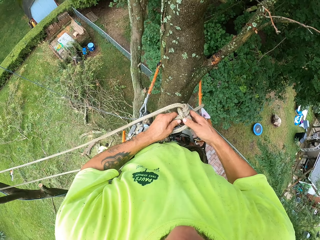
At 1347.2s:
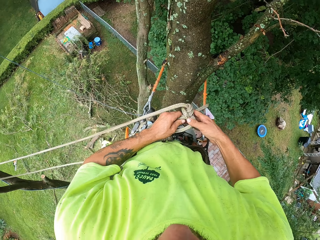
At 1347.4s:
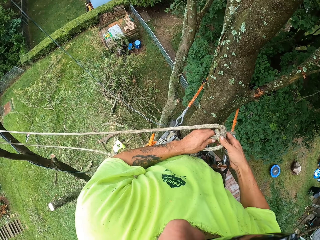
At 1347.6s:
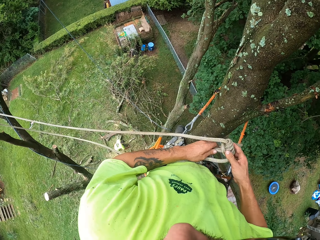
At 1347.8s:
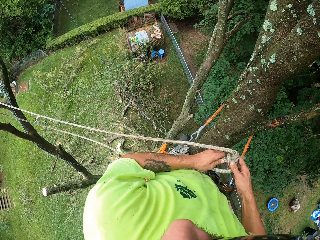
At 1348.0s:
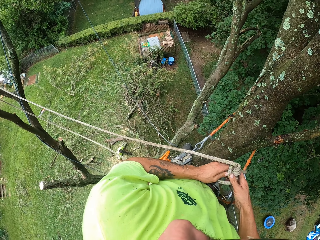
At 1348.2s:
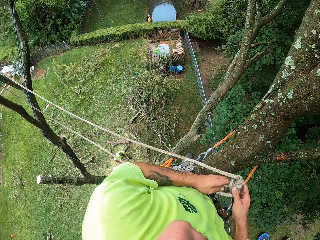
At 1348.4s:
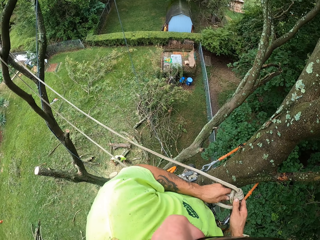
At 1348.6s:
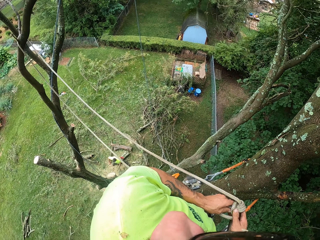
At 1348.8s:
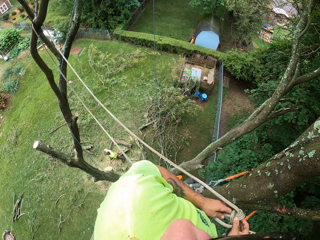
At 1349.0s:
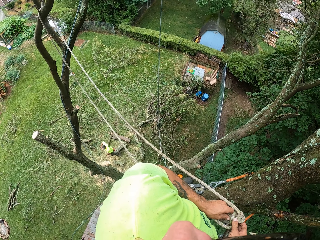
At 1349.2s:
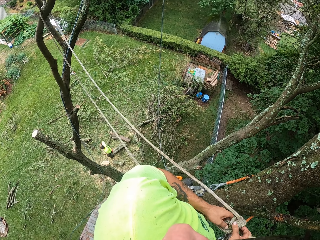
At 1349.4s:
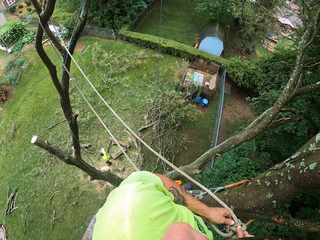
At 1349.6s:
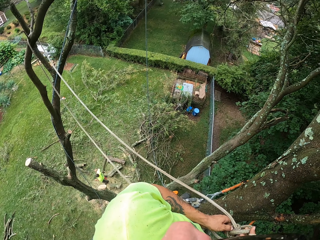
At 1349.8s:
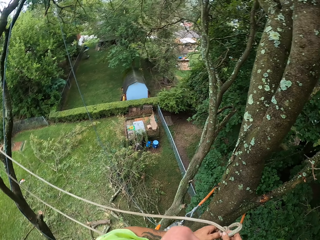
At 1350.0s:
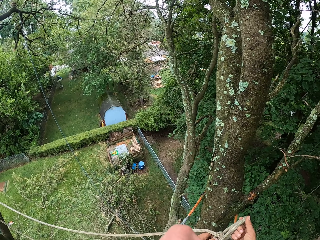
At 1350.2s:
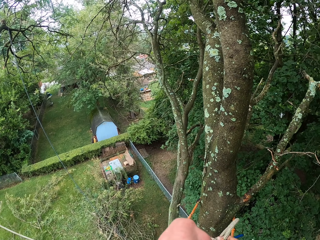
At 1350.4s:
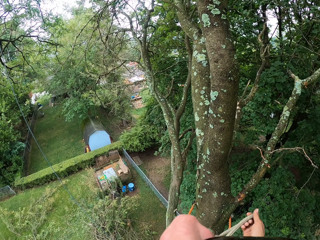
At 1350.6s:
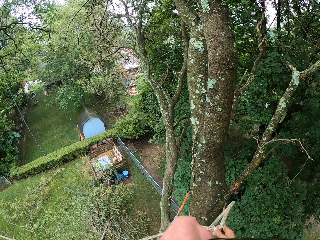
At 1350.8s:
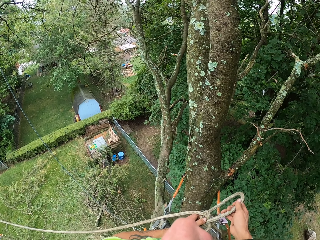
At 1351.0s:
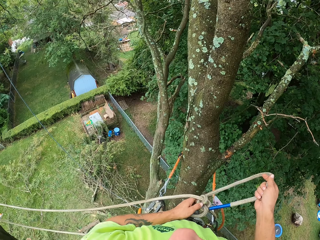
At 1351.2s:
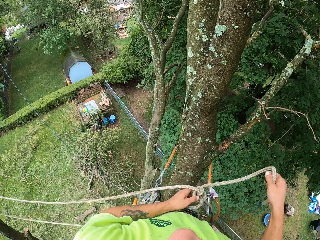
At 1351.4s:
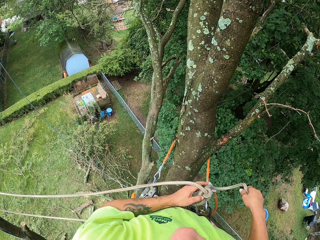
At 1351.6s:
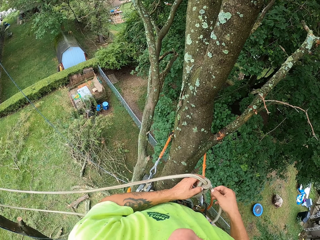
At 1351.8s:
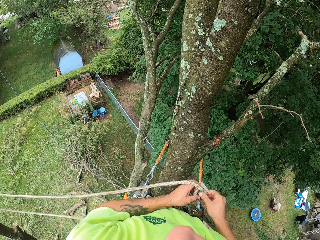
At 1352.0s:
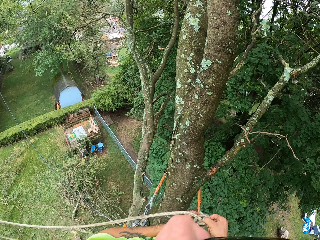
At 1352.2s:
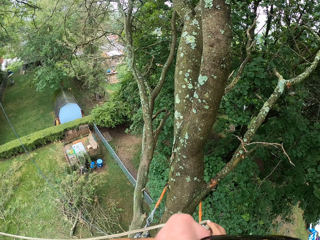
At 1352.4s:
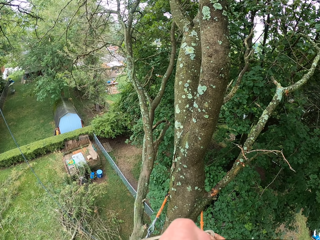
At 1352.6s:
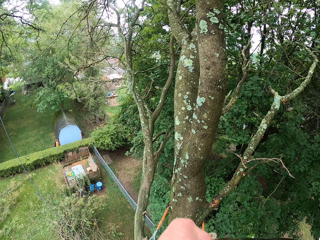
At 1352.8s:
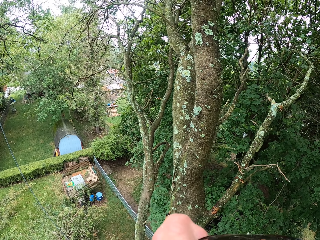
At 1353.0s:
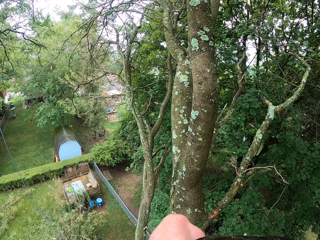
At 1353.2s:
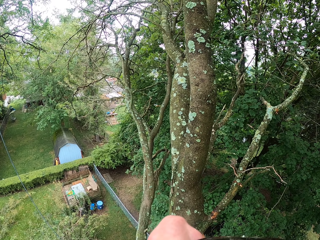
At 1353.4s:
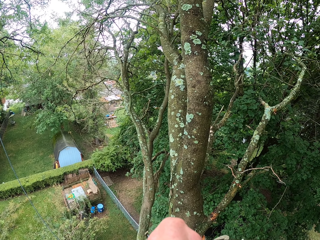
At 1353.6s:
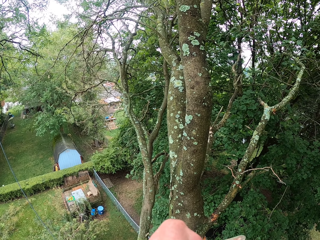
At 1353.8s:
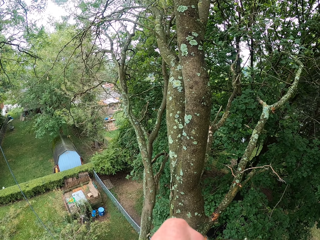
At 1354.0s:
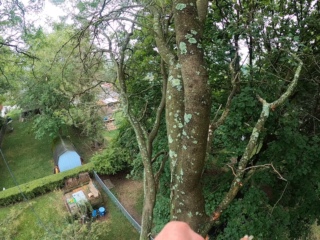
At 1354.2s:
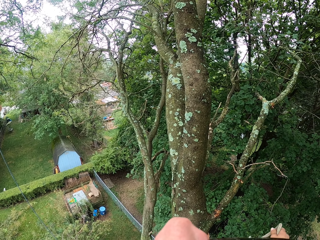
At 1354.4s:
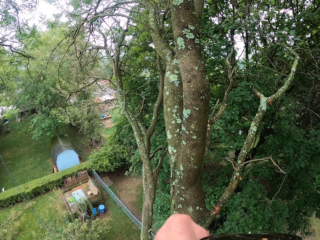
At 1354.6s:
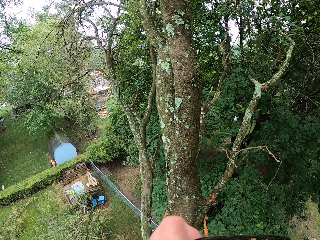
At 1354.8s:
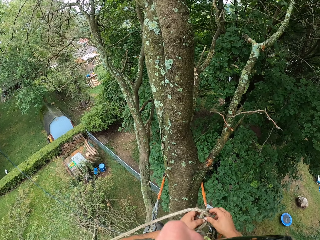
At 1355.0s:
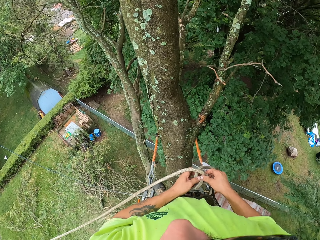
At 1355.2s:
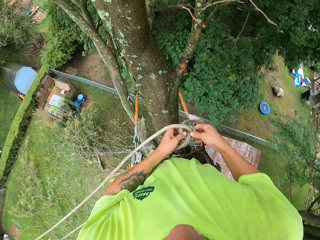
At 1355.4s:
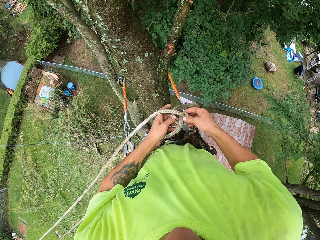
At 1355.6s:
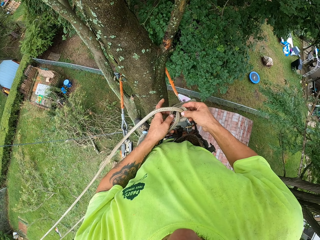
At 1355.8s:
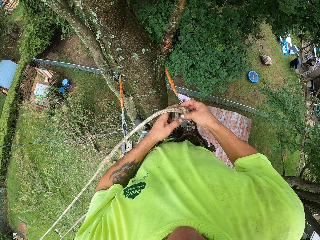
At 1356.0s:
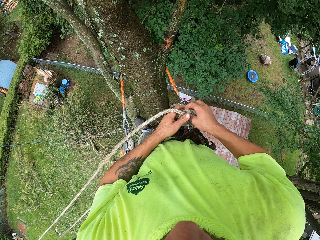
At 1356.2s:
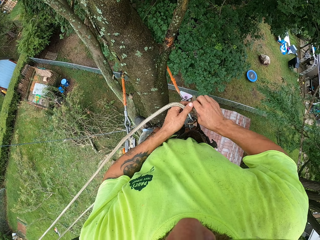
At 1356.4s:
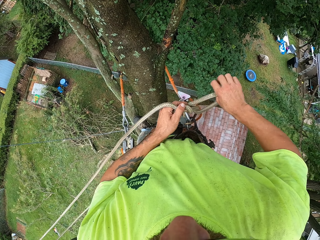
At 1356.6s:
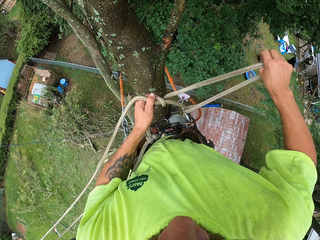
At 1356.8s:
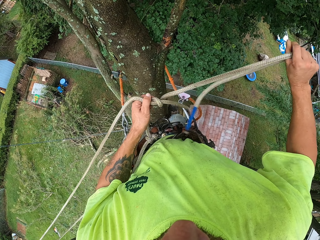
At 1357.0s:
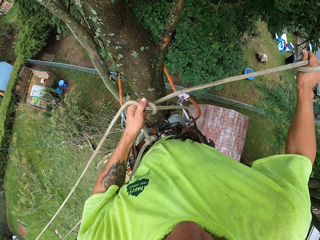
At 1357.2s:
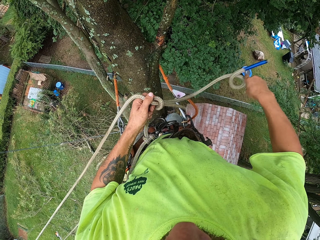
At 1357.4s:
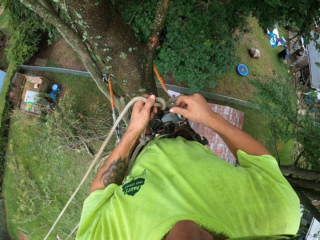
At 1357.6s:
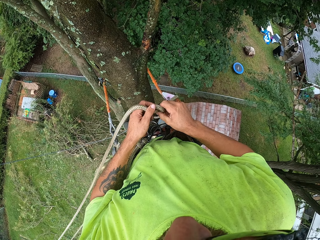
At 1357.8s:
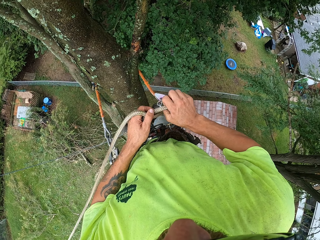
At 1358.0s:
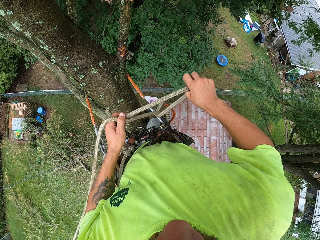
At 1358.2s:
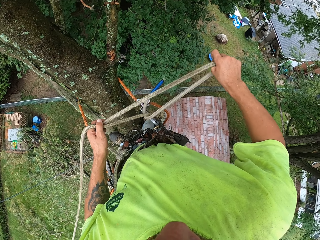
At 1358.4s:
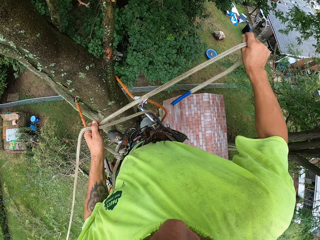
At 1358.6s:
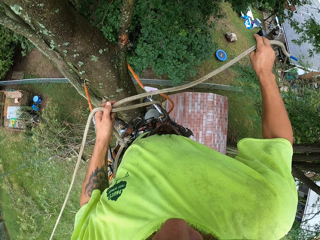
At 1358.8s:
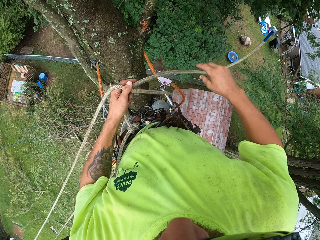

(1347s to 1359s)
The camera wearer looks at the branches.

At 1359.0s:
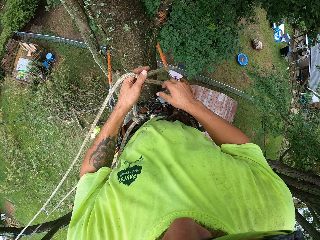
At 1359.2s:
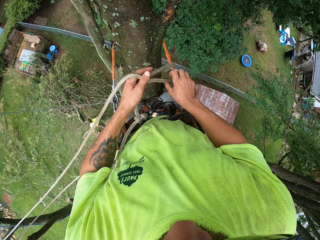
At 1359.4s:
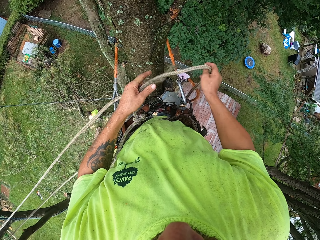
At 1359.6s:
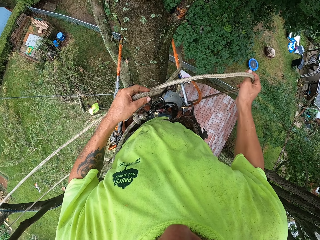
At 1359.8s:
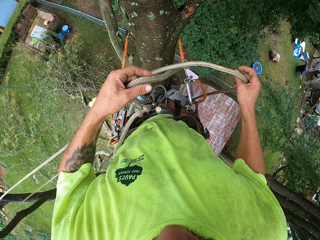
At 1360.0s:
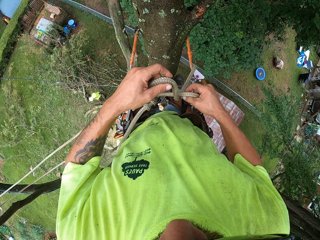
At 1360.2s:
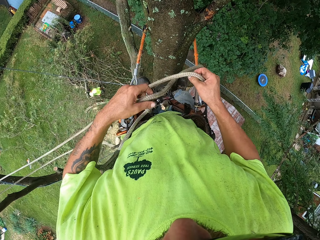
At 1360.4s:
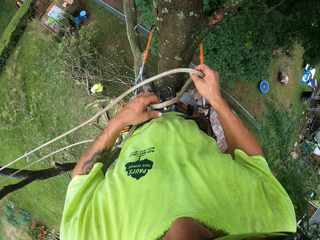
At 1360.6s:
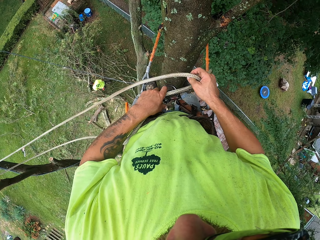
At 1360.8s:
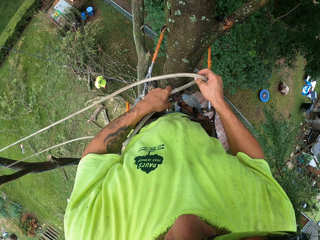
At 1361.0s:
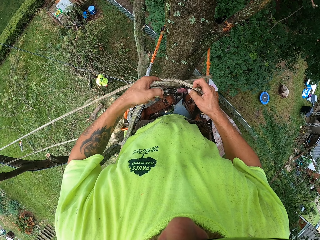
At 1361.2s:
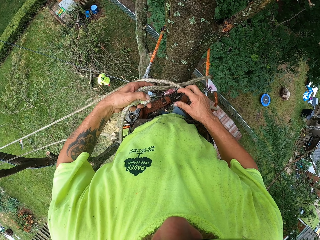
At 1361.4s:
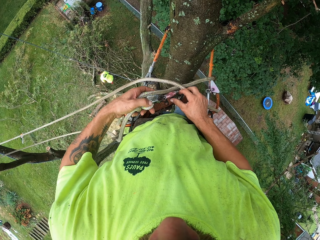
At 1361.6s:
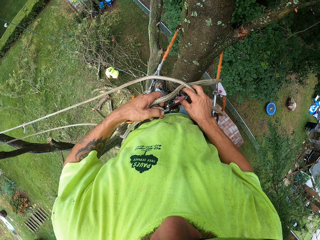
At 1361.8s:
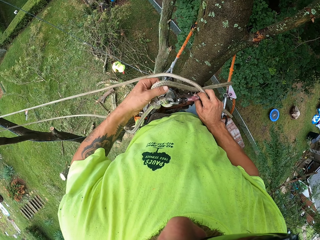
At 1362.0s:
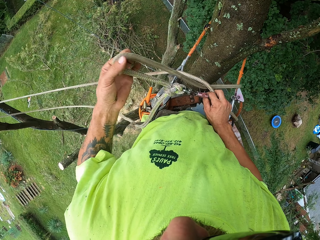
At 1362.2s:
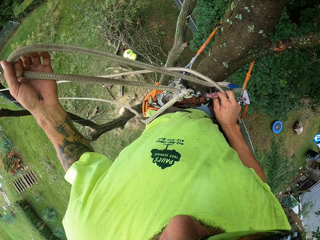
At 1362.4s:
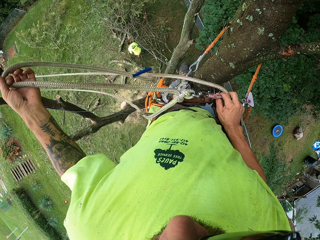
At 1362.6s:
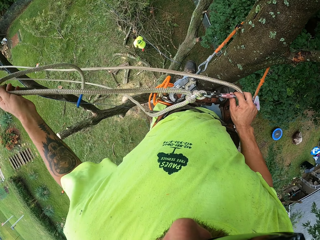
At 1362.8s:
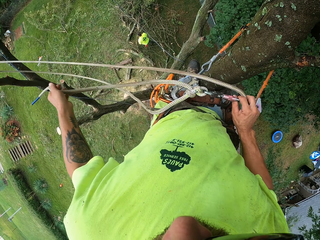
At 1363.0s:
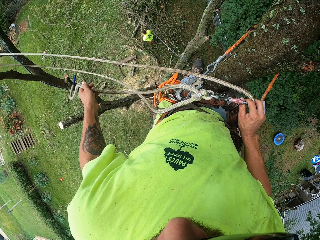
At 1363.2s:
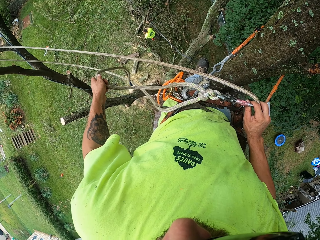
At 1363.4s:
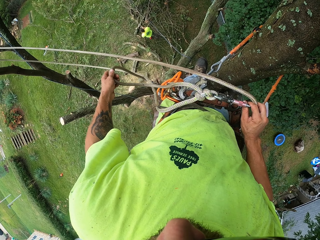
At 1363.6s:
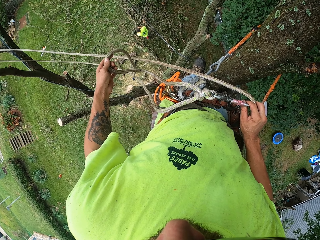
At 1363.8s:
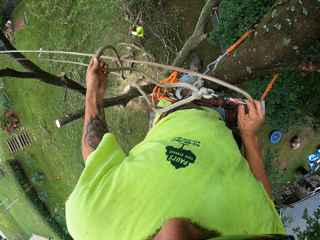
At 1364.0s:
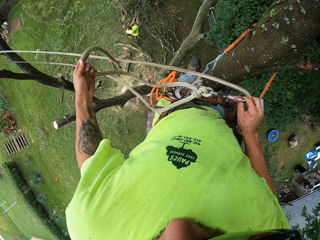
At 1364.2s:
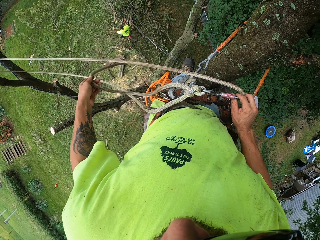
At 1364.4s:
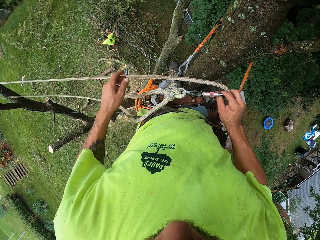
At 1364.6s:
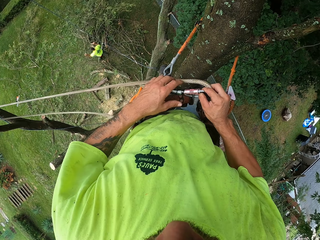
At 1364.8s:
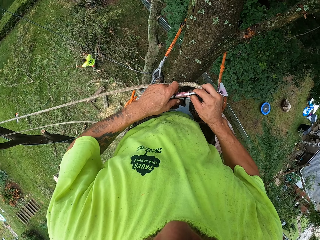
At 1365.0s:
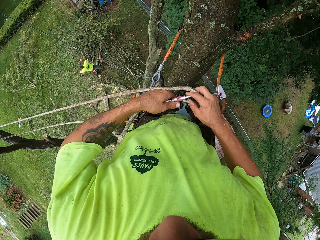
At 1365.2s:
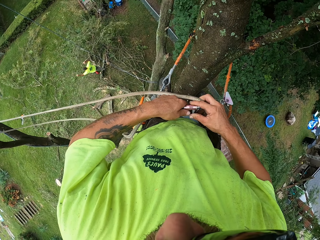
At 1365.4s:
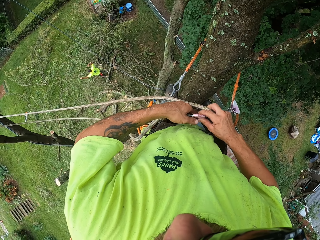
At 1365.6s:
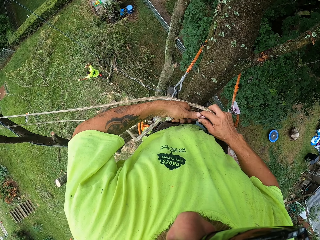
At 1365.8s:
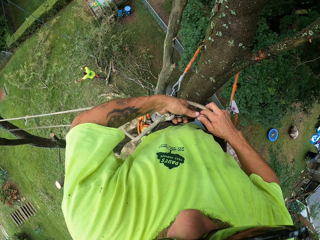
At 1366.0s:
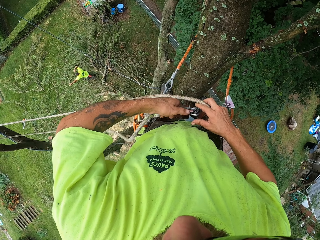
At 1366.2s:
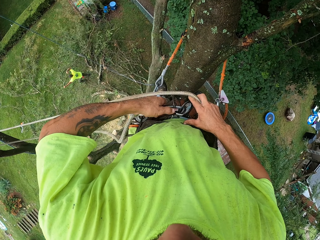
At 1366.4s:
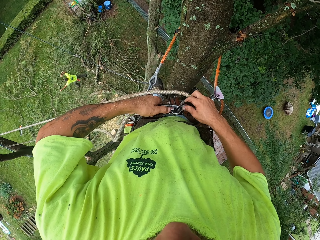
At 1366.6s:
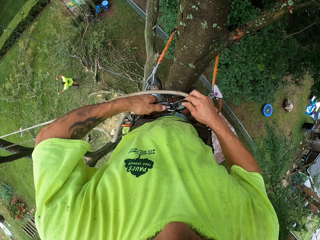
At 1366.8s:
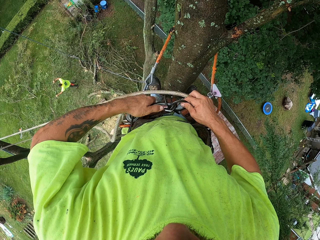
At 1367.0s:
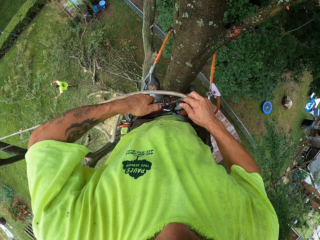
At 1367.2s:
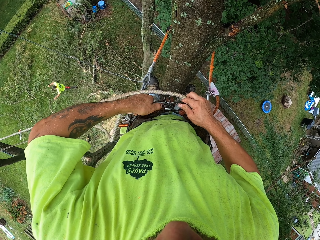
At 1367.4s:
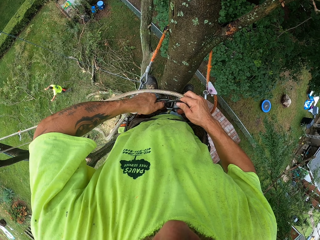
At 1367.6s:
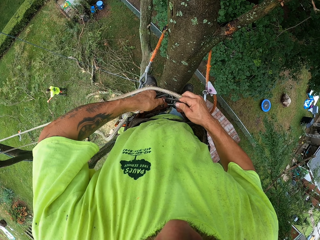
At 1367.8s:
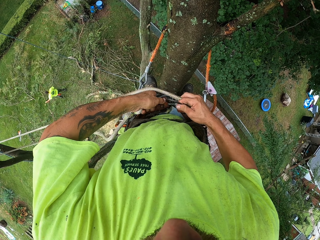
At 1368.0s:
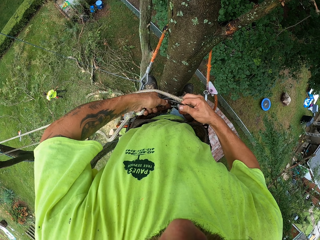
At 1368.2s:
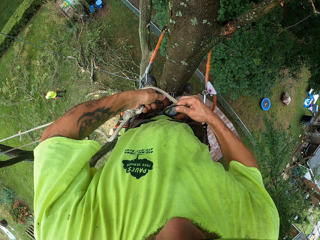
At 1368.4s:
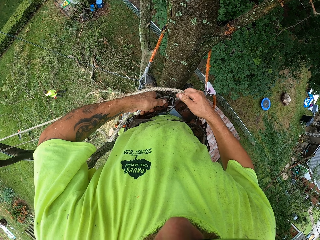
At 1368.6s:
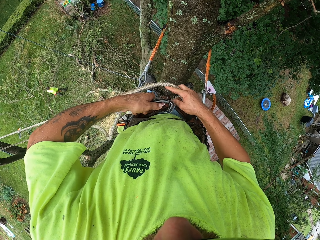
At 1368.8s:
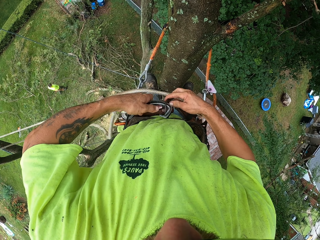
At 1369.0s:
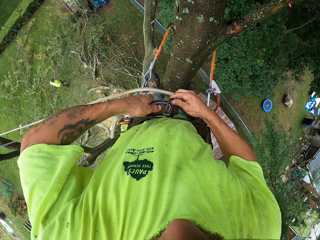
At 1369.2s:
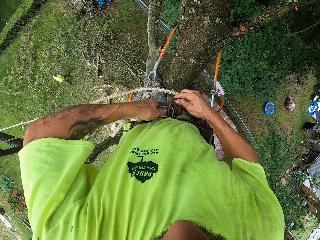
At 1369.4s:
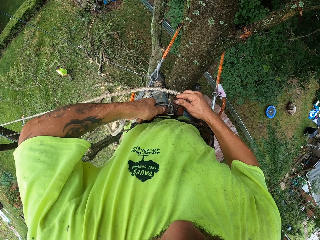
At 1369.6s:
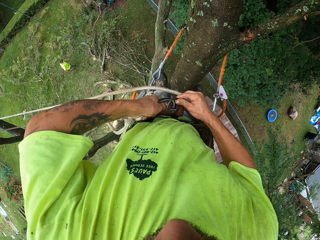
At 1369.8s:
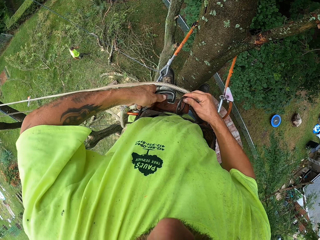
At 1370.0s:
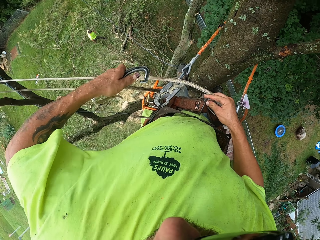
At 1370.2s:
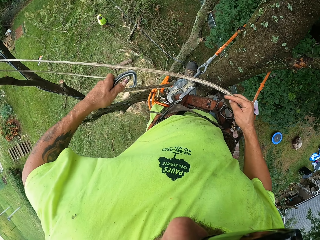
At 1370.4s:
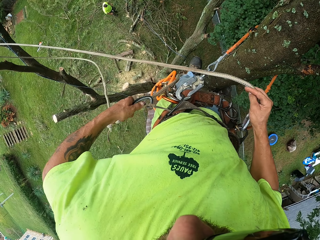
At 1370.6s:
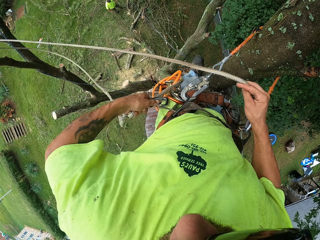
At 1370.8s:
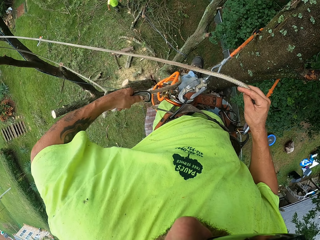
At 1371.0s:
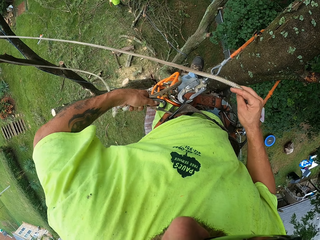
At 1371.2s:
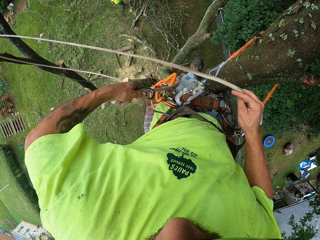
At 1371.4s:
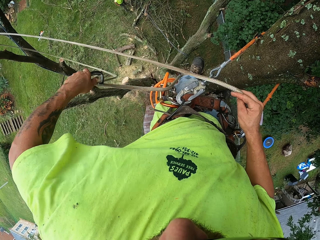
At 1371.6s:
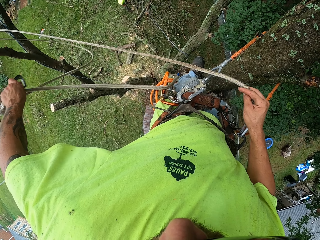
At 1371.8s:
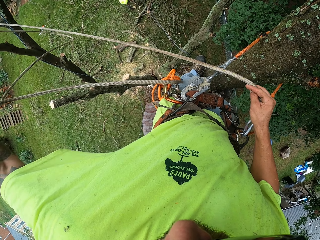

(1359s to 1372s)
The camera wearer adjusts the rope with his left hand. He holds the spring hook with his right hand. A man bends down. The man holds the tree branch with both hands. The camera wearer unhooks the carabiner from a climbing harness' hoop on his waist with his left hand. He holds the climbing harness on his waist and the rope with his right hand. The man throws the tree branch on the ground with his left hand. The camera wearer drops the climbing harness' hoop in his right hand. He holds the climbing harness' hoop with his right hand. He removes the rope. He unhooks the carabiner from the climbing harness' hoop on his waist with his left hand. He drops the climbing harness' hoop in his right hand.
